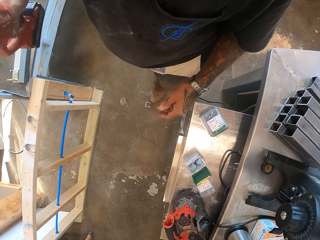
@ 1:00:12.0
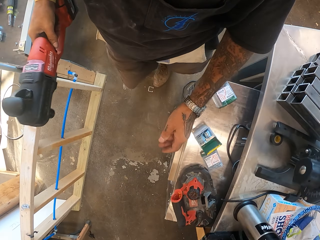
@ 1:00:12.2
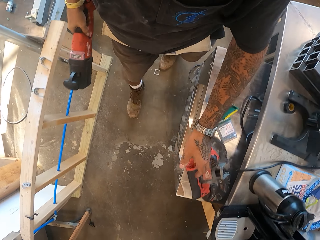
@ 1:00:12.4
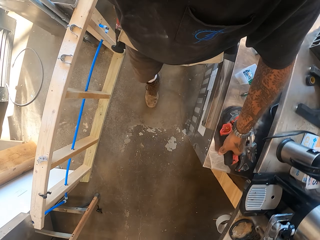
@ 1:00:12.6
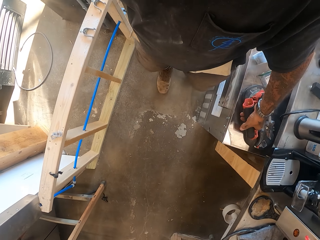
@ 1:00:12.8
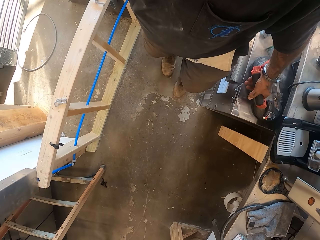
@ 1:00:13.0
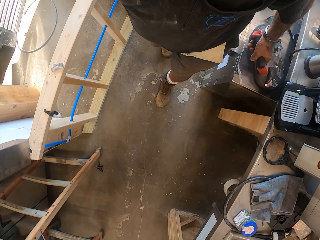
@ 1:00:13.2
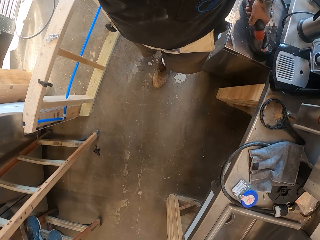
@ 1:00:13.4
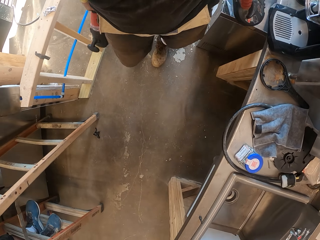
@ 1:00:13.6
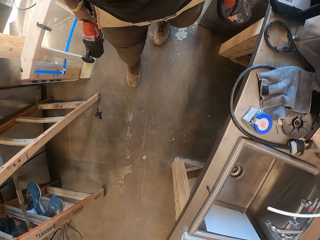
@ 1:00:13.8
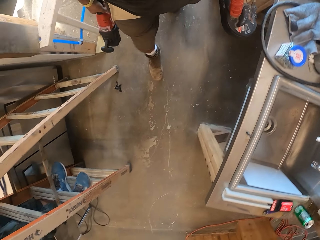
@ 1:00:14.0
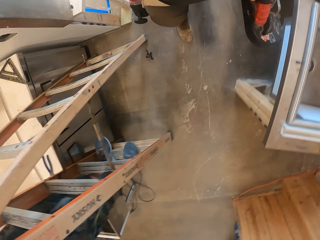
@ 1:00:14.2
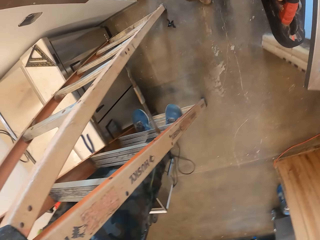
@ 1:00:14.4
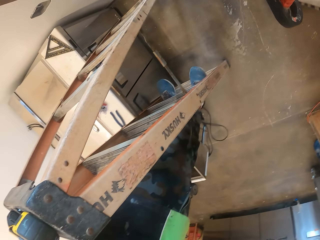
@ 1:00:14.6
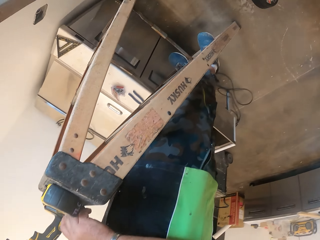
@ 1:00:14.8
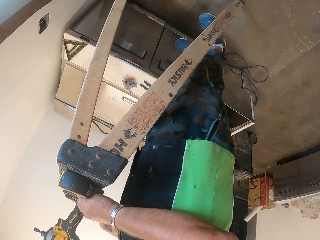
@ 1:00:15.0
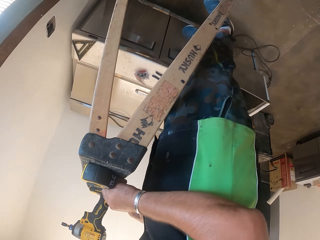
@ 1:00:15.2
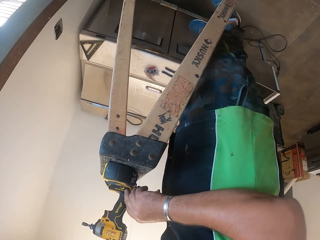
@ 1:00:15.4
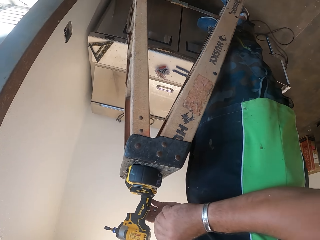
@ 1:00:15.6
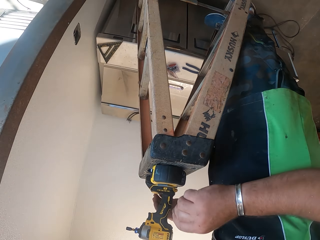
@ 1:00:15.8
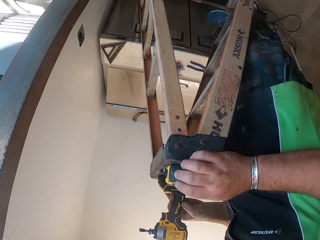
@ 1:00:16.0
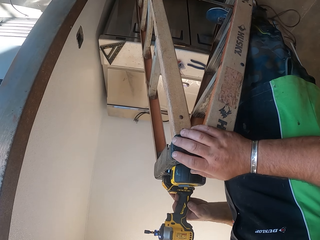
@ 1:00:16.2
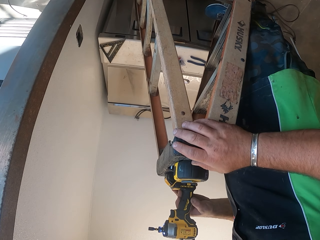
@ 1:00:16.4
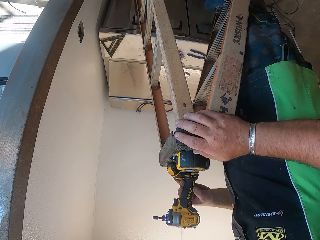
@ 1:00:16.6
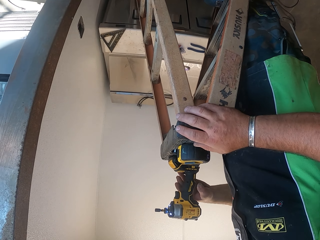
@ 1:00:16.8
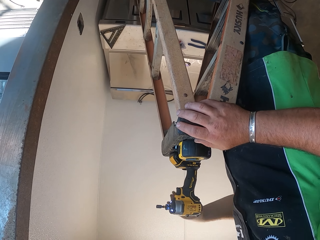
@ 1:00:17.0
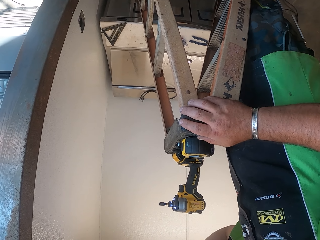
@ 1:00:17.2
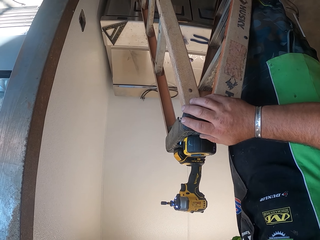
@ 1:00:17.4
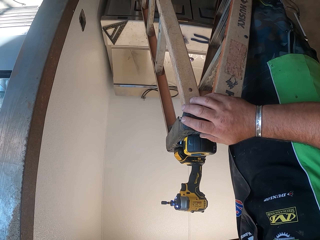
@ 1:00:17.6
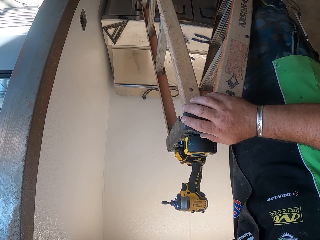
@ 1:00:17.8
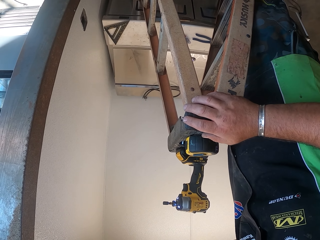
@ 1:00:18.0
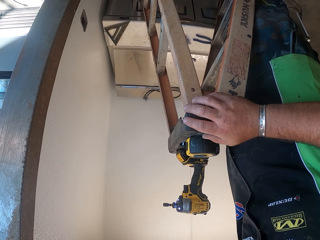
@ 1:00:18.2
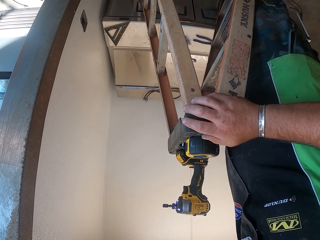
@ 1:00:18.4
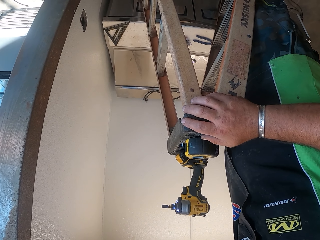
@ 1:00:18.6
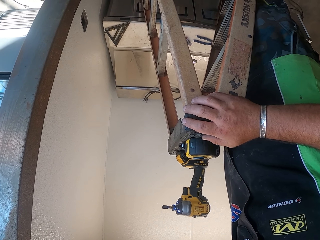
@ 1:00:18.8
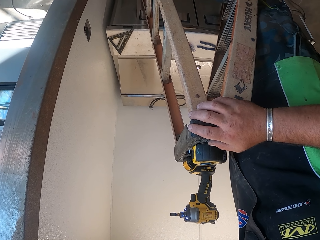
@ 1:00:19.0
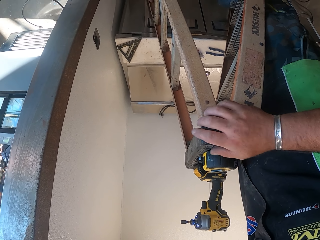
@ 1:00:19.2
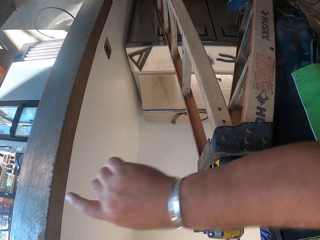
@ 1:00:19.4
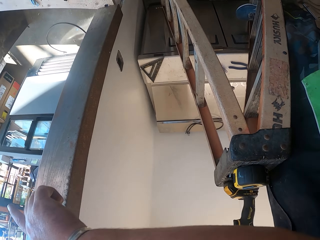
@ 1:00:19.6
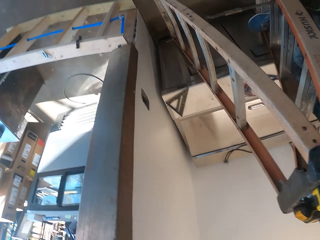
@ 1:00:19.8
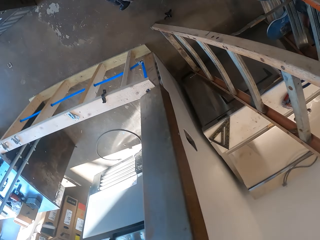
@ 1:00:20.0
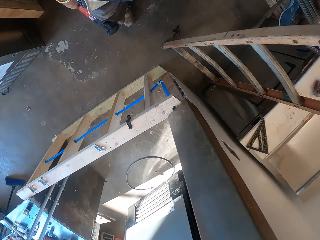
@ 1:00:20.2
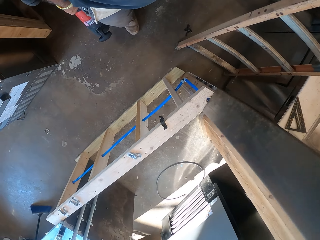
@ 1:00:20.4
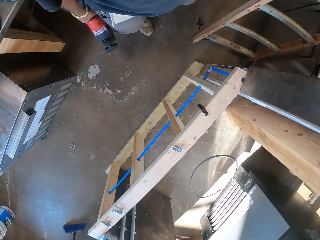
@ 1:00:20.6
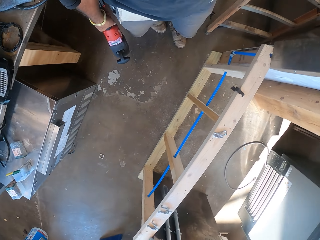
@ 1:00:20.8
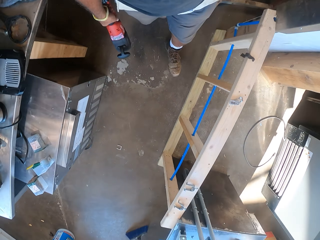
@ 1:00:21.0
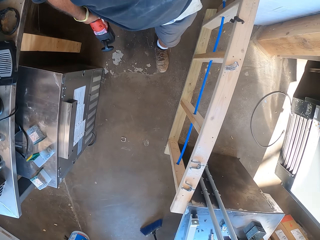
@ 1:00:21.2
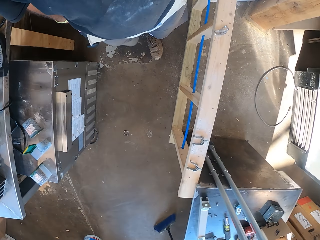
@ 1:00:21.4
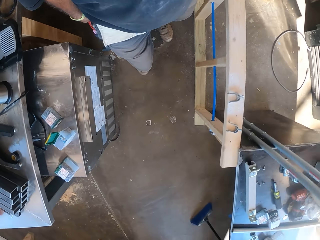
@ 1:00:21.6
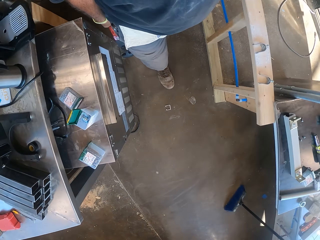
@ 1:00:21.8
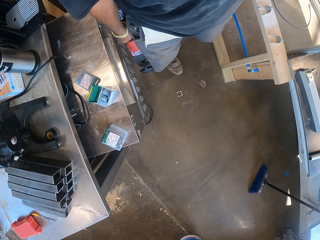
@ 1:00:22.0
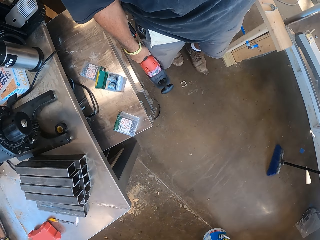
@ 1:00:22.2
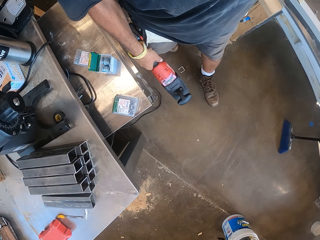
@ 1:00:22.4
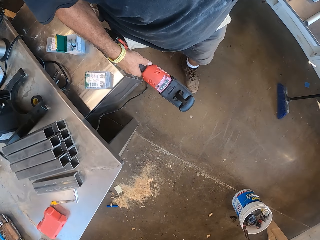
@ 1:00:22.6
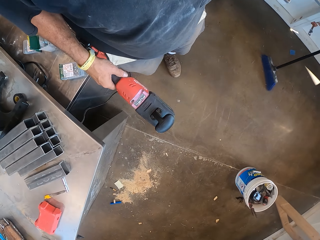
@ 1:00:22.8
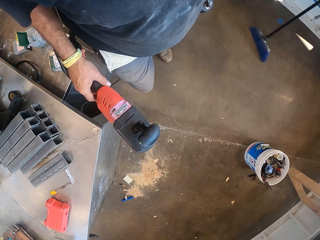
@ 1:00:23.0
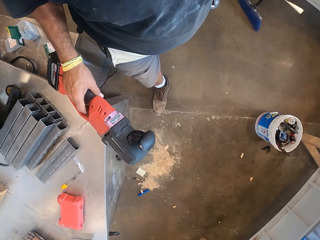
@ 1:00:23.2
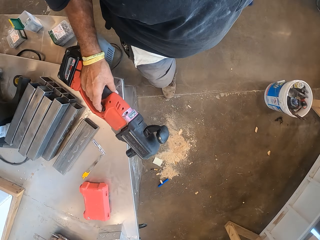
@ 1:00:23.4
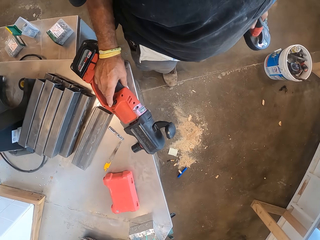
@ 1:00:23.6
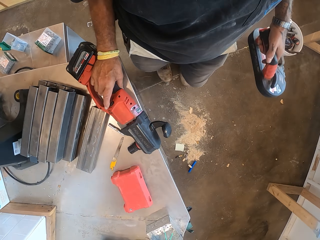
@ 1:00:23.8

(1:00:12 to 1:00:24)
The camera wearer picks up the sander. They walk in the workshop or garage. A person puts a driller on the ladder. The camera wearer walks in the garage.

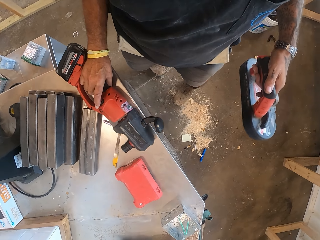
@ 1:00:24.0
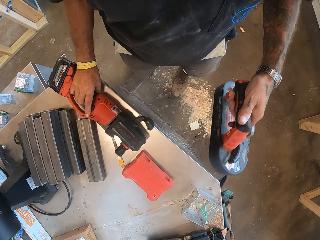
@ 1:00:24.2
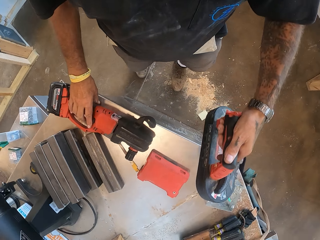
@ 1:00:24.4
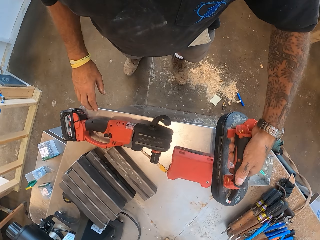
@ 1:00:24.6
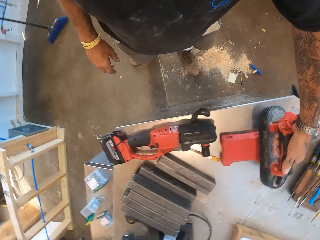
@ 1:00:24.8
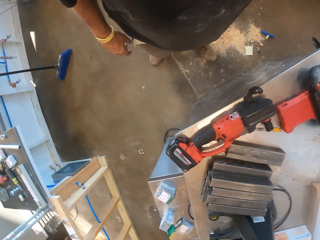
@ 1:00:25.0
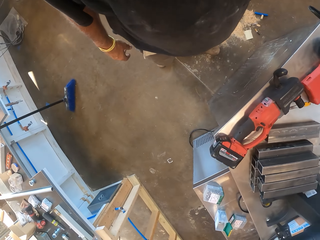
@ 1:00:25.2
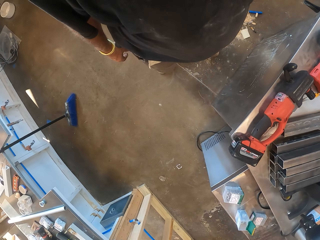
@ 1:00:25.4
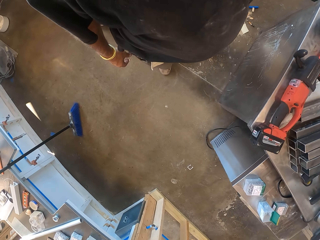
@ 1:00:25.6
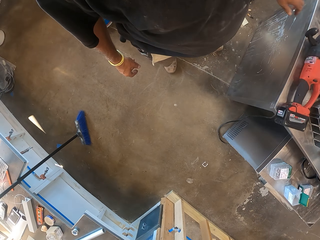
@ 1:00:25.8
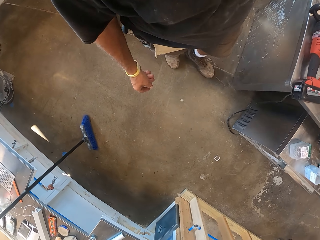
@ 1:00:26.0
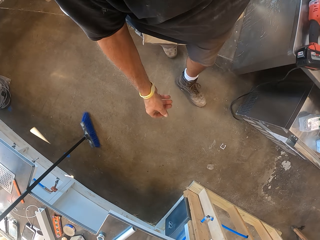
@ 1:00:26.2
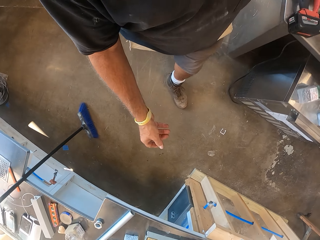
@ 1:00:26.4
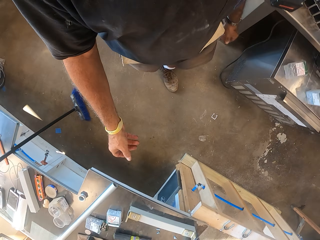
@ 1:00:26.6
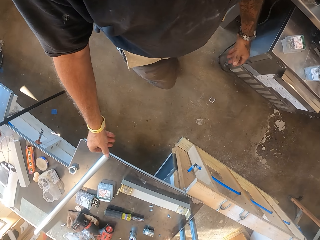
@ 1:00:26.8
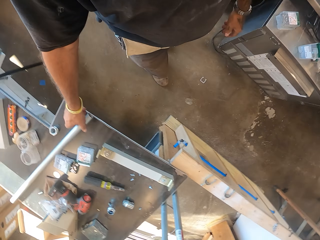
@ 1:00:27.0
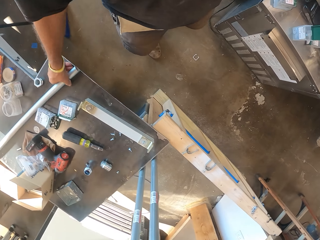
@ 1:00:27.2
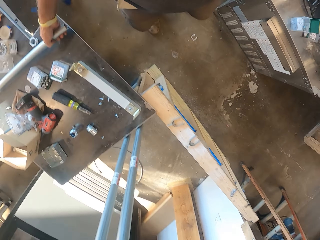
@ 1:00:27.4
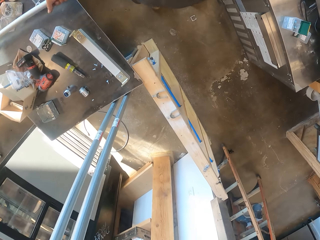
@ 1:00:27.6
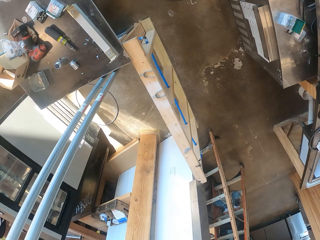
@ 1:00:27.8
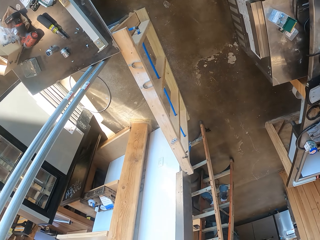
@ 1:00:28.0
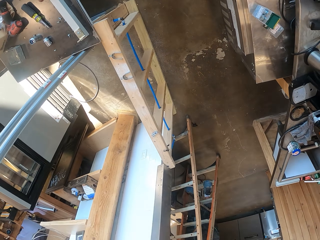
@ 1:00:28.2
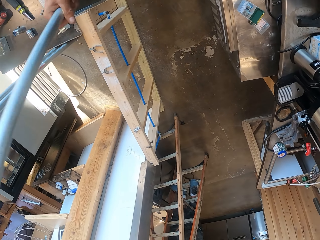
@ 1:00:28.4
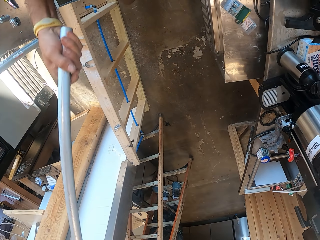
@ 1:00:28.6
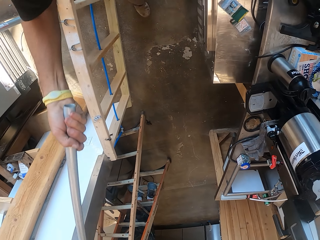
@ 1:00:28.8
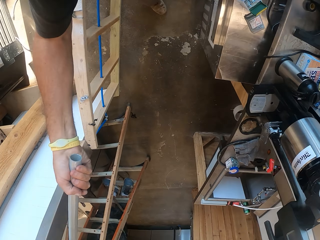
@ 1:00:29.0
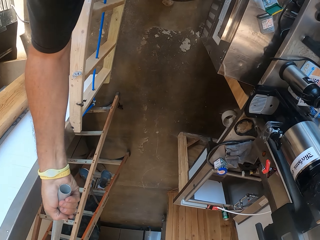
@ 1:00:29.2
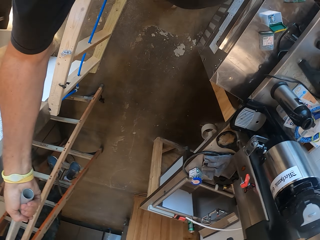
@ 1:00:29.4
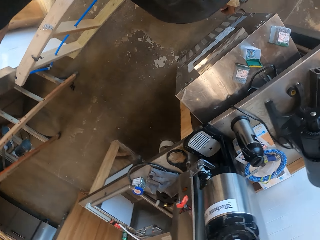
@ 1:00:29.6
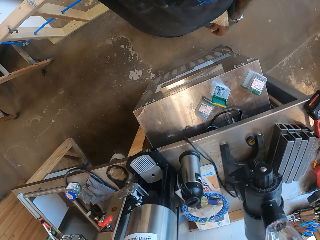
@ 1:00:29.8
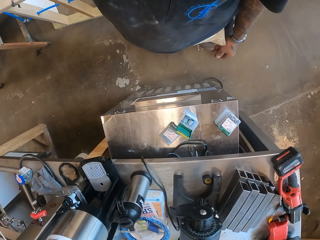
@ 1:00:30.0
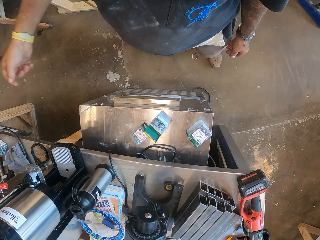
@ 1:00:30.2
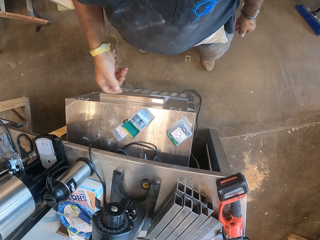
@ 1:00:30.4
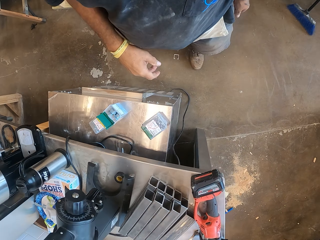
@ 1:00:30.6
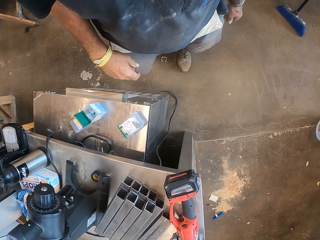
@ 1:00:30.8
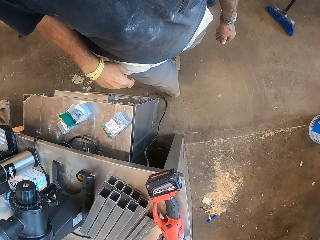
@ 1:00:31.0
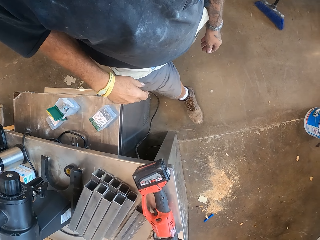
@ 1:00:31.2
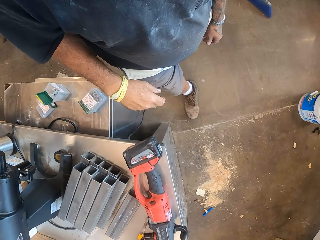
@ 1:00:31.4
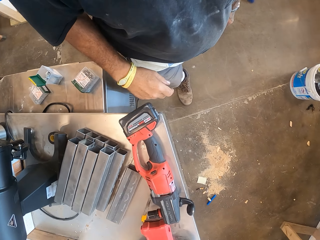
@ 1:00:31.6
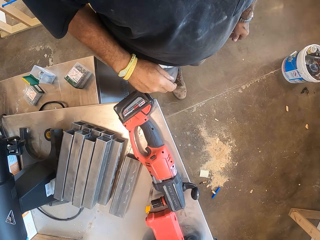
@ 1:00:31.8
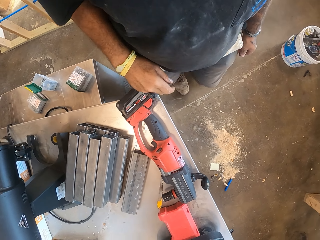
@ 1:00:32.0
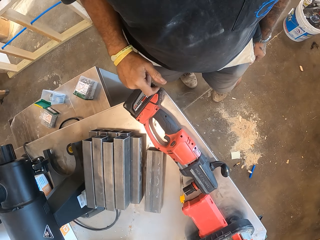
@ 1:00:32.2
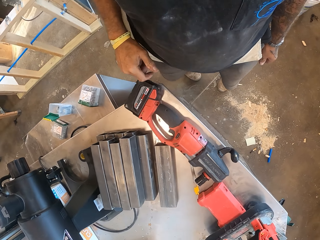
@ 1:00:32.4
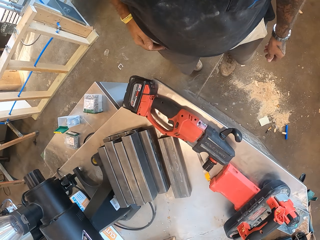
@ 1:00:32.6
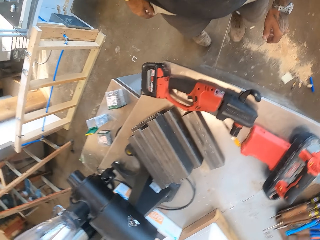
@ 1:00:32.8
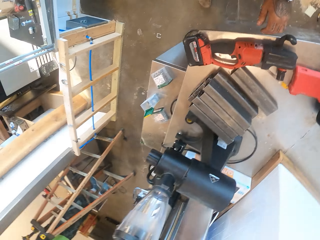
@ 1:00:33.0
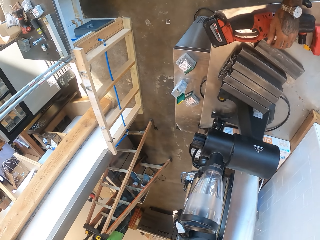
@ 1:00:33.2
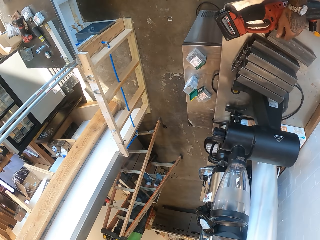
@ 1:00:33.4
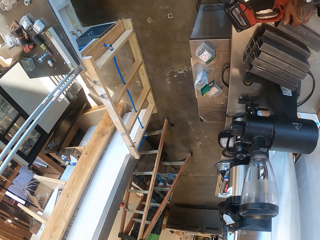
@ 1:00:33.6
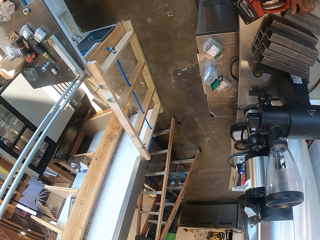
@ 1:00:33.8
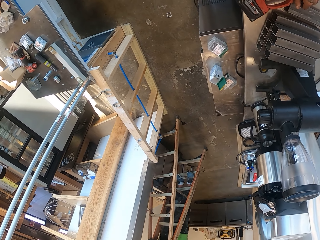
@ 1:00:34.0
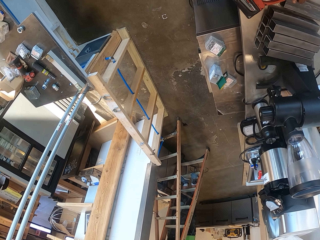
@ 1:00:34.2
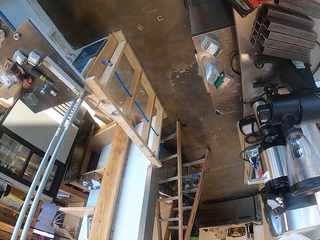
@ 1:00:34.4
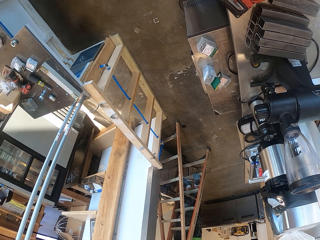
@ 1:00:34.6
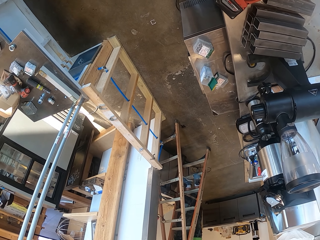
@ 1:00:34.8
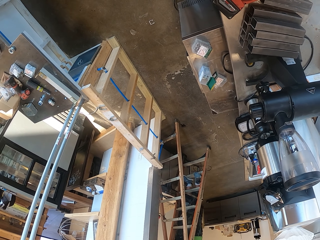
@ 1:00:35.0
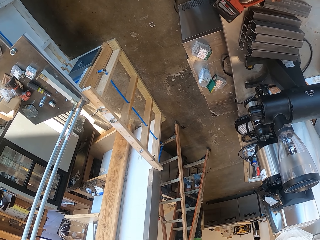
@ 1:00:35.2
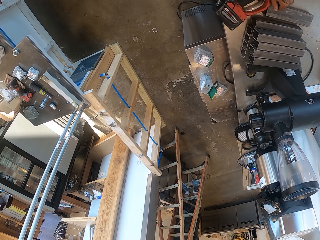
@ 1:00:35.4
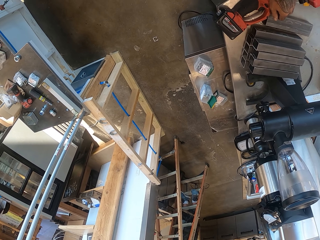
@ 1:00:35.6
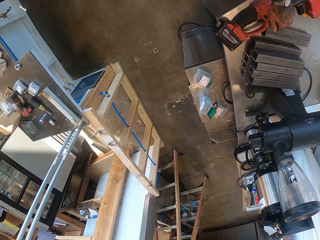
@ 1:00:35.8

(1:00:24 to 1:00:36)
The camera wearer puts the grinders or nail gun on the table. They put the sander down. They walk in the workshop or garage. They pick up the rod. They pass the rod. They turn around. They walk in the garage. They touch the table.
